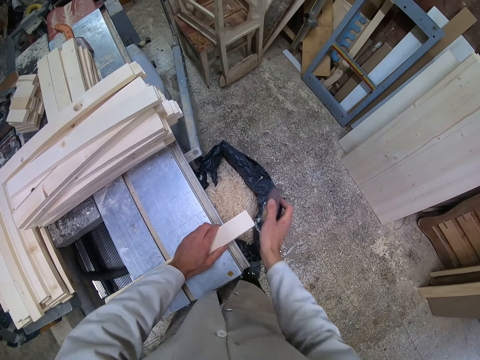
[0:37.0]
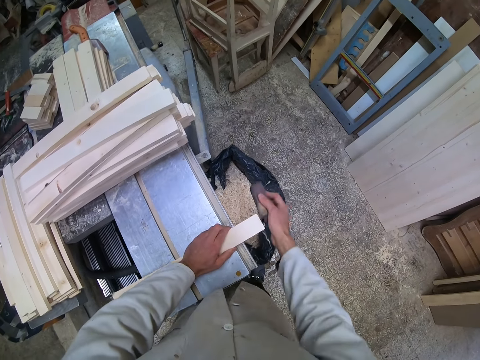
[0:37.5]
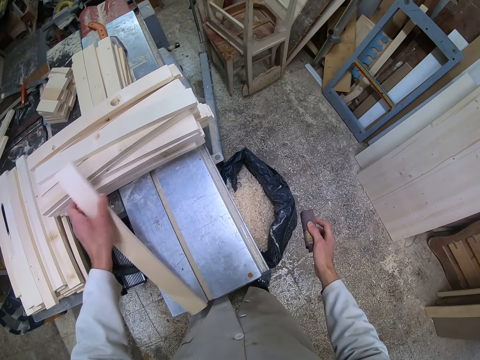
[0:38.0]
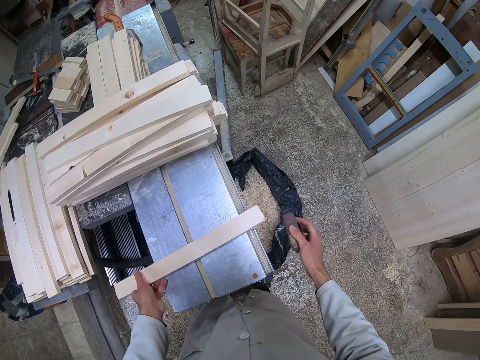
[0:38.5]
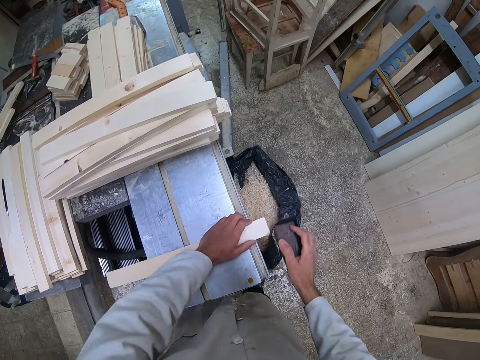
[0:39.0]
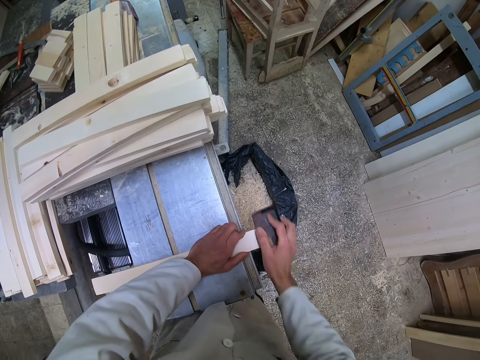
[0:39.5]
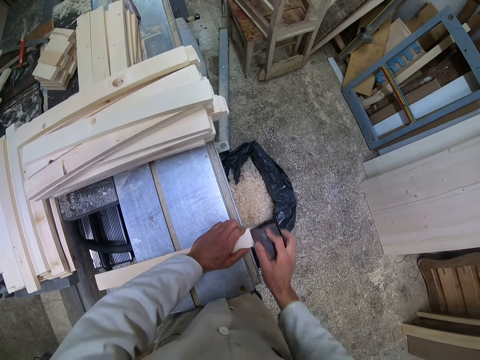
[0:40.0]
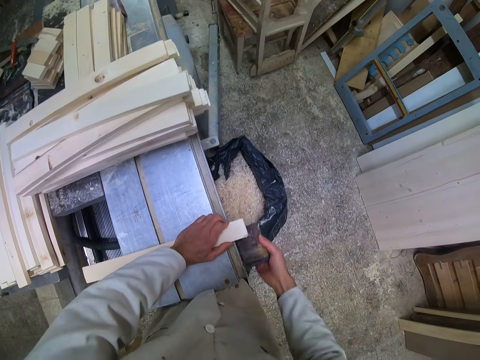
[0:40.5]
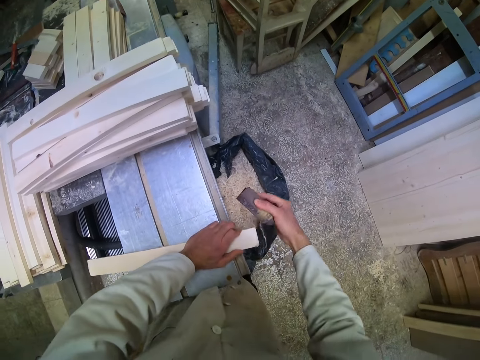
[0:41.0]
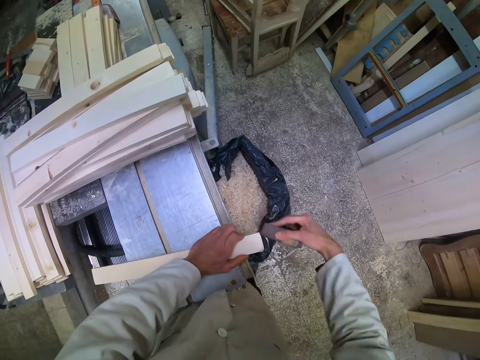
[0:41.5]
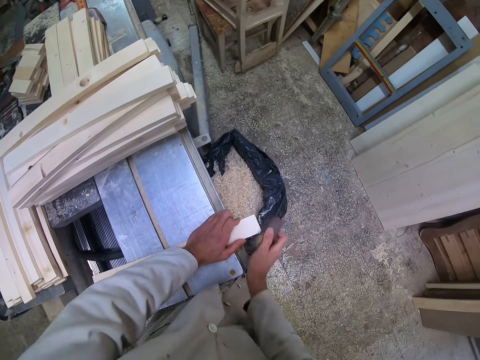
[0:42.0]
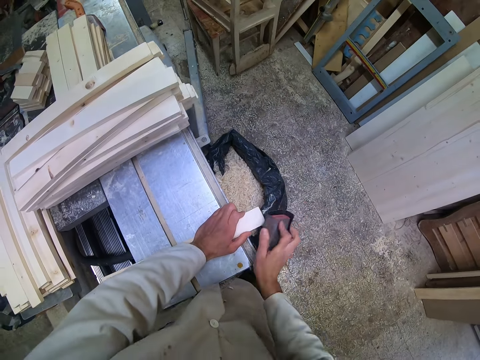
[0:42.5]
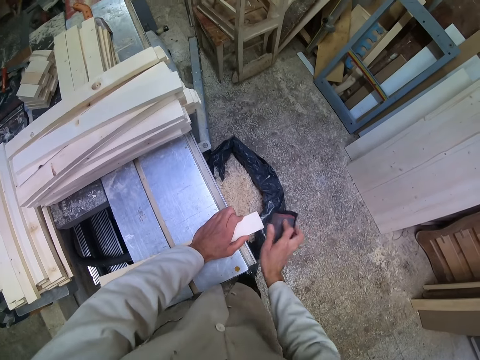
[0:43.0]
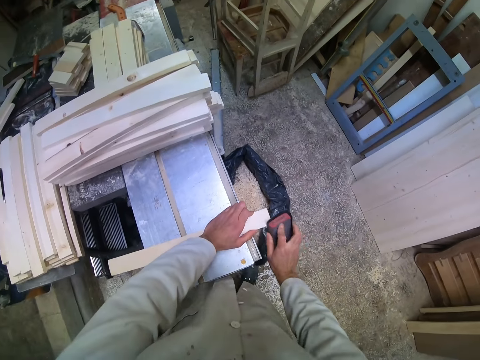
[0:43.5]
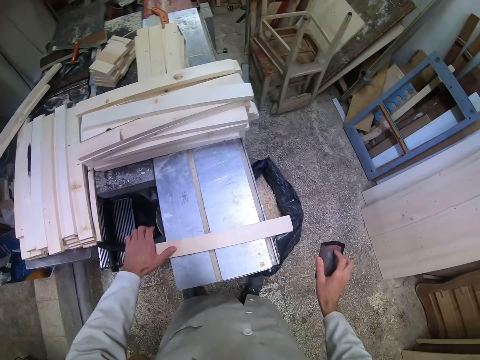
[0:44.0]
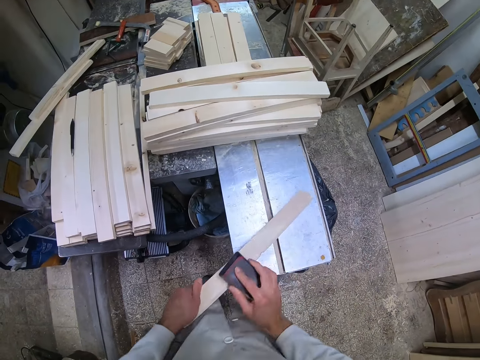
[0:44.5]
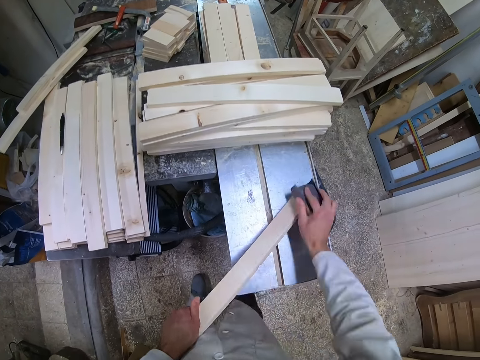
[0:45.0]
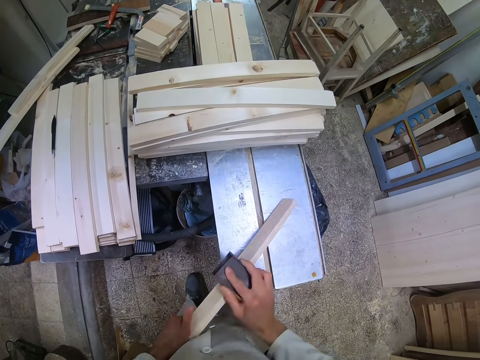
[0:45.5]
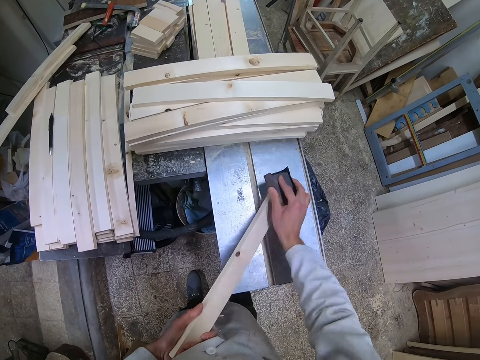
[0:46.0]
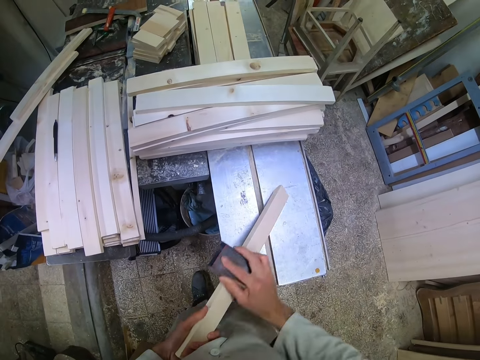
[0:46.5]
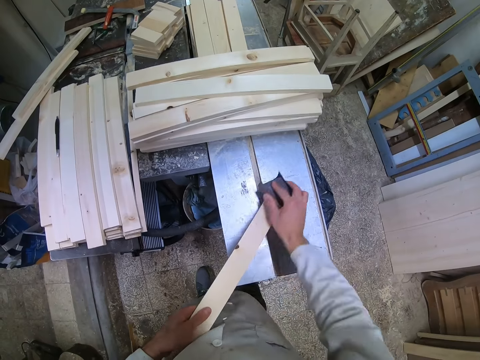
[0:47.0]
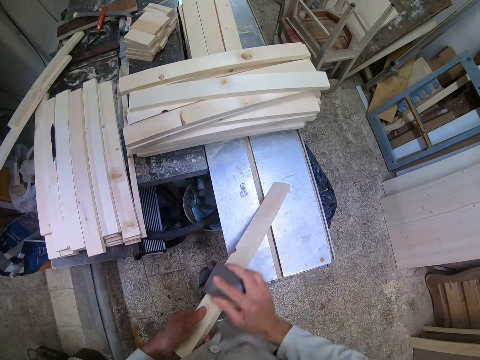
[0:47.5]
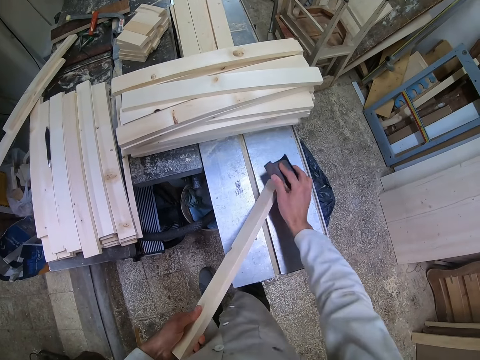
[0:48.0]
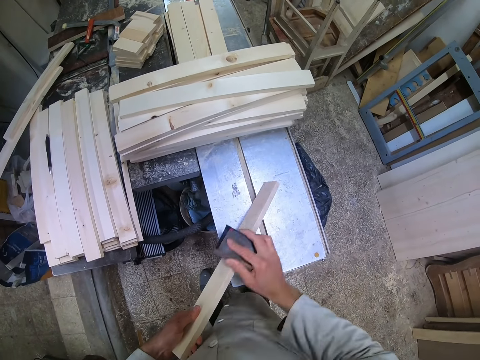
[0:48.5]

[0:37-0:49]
The camera wearer flips the piece of wood. They smoothen the piece of wood with the sandpaper.

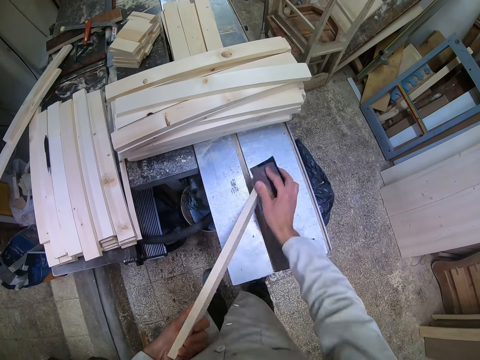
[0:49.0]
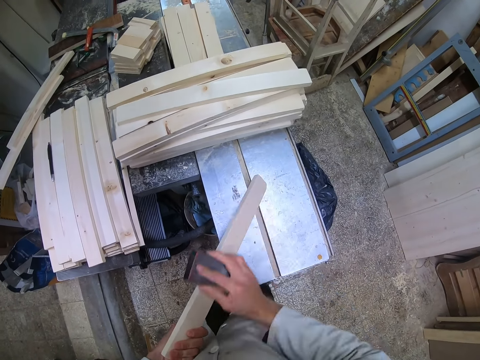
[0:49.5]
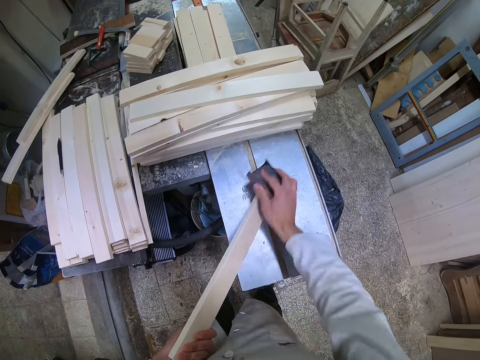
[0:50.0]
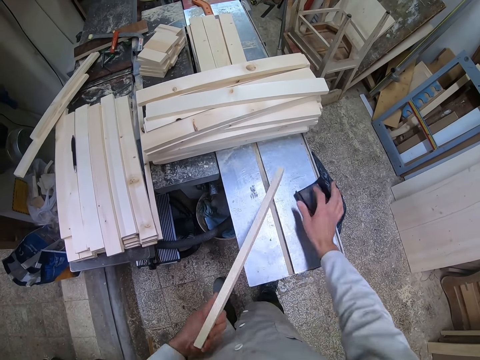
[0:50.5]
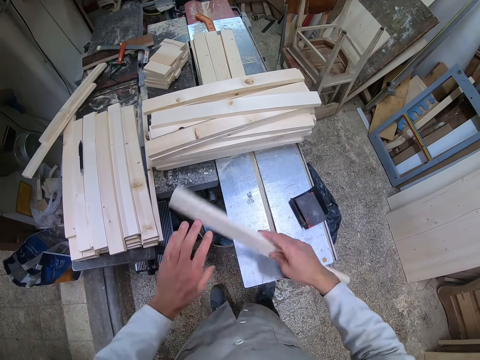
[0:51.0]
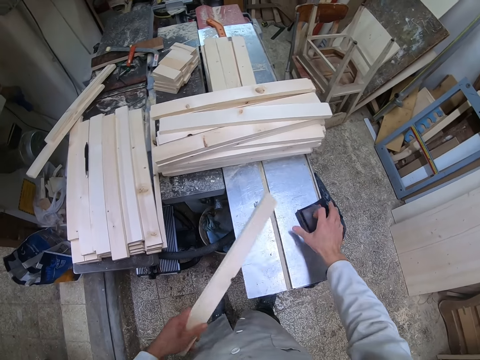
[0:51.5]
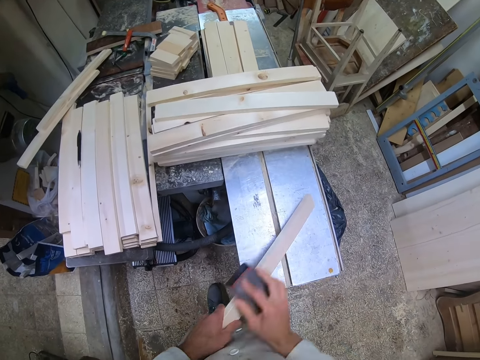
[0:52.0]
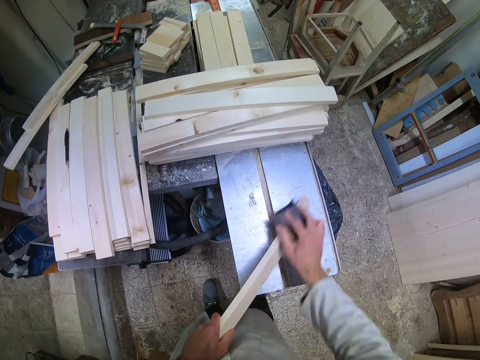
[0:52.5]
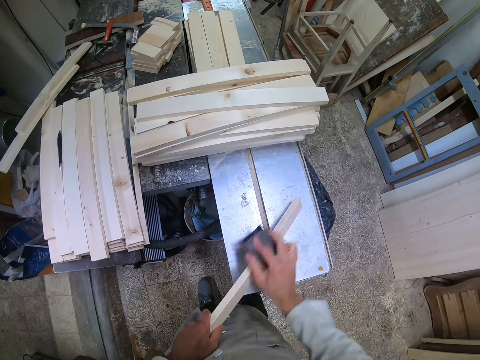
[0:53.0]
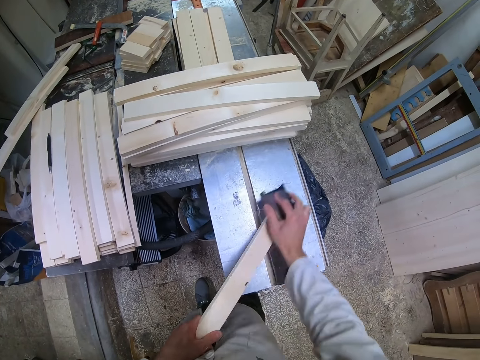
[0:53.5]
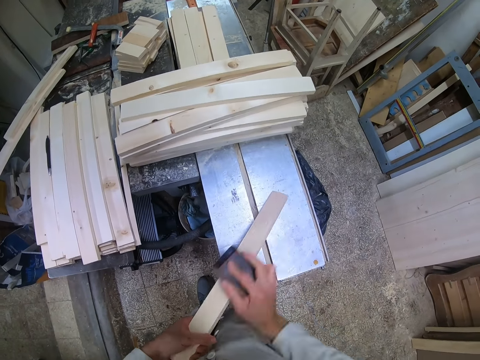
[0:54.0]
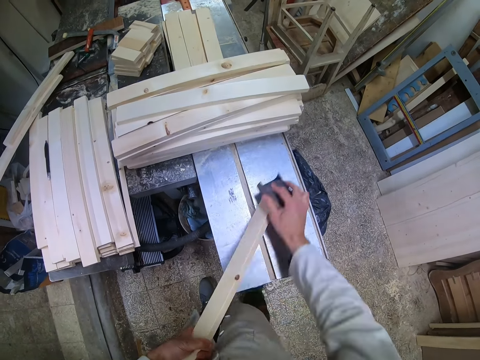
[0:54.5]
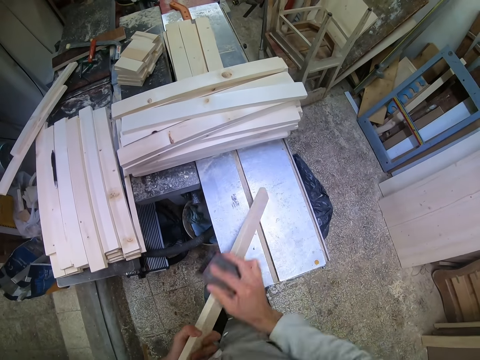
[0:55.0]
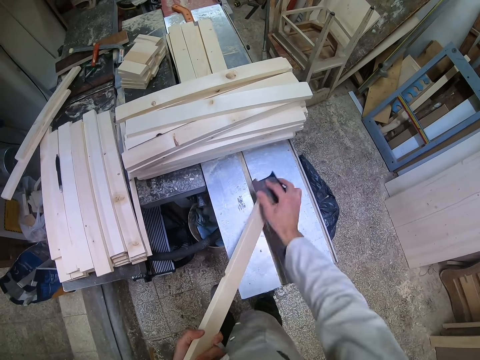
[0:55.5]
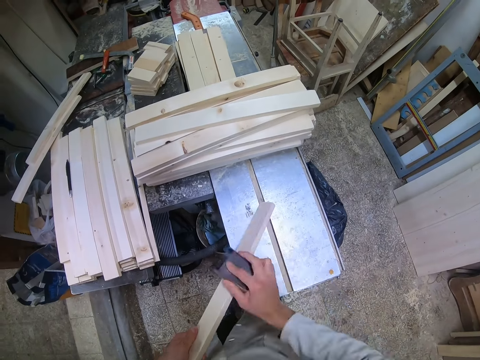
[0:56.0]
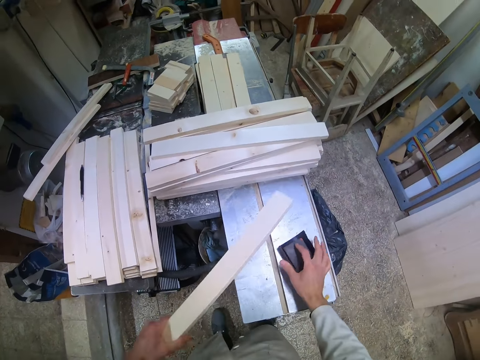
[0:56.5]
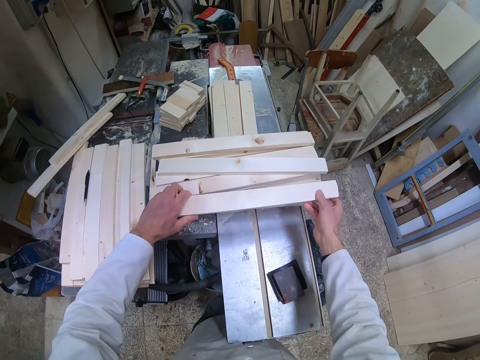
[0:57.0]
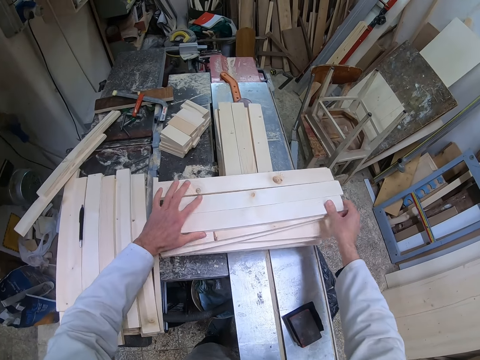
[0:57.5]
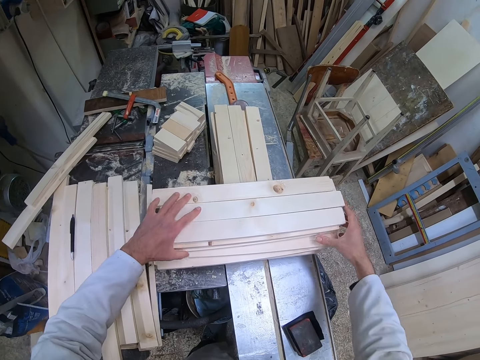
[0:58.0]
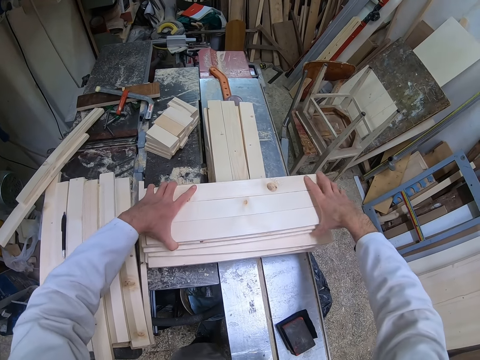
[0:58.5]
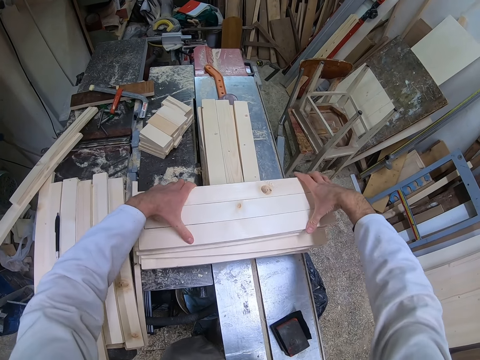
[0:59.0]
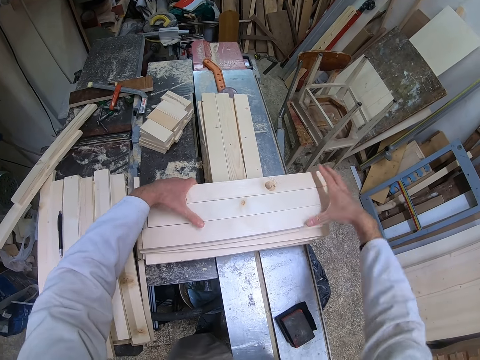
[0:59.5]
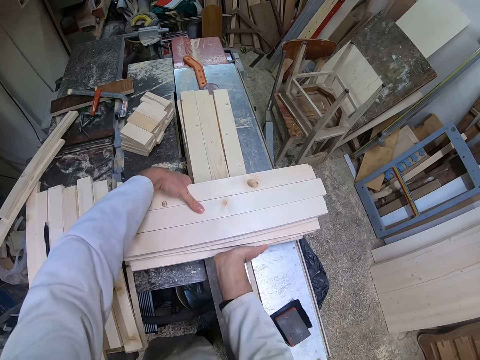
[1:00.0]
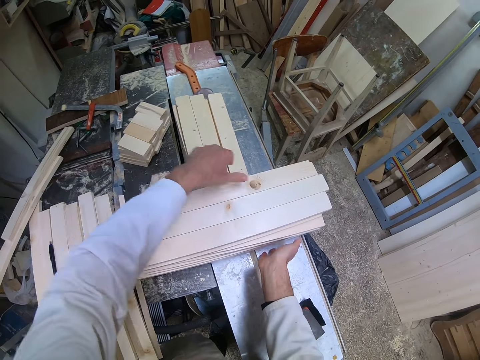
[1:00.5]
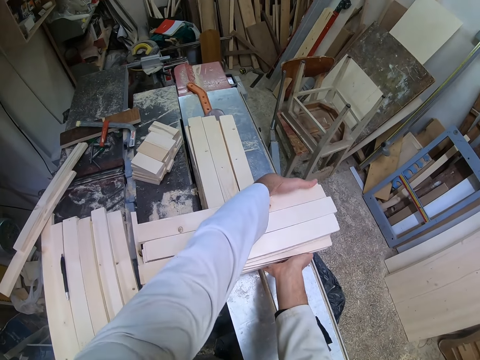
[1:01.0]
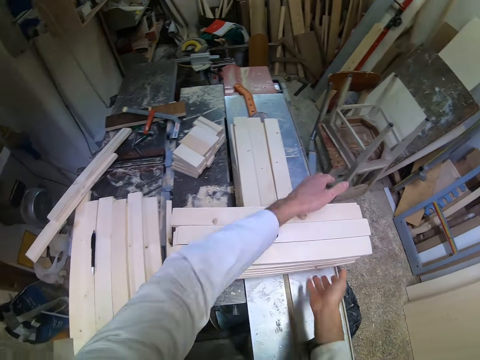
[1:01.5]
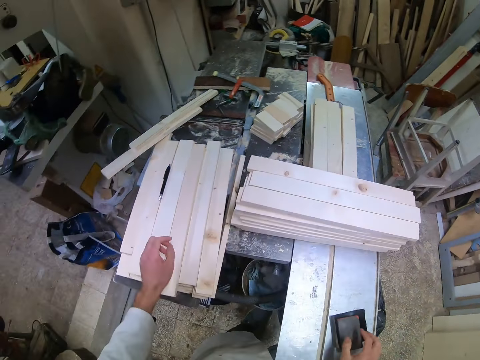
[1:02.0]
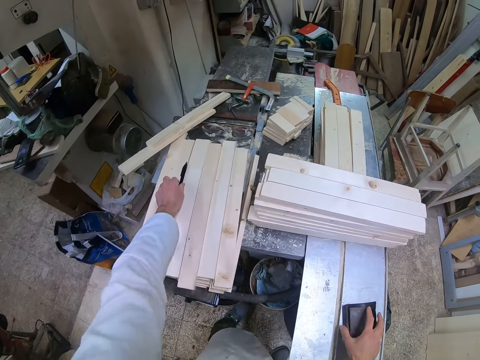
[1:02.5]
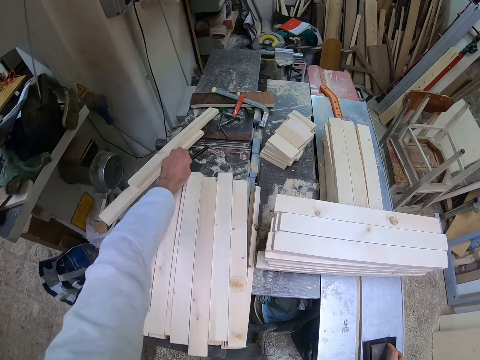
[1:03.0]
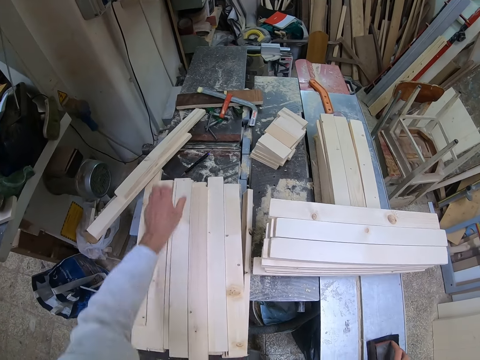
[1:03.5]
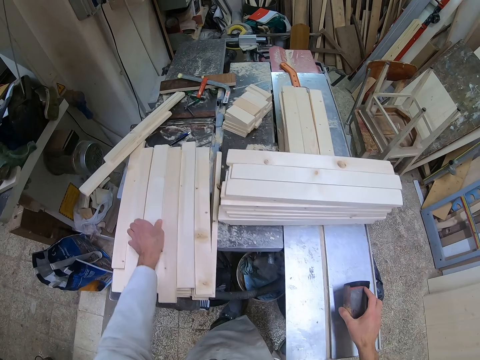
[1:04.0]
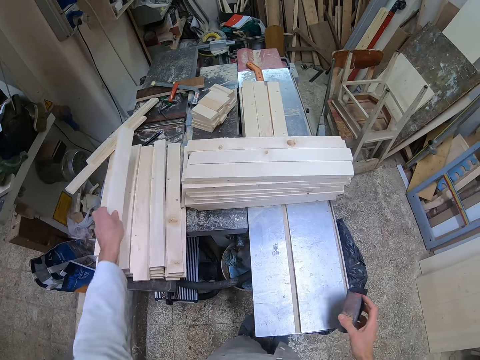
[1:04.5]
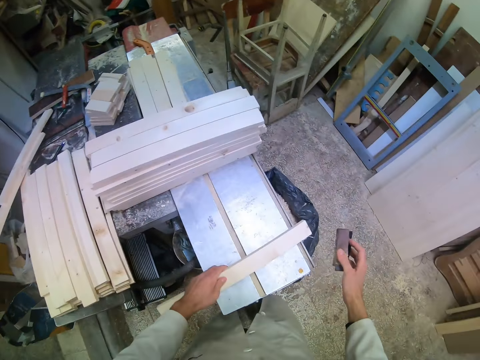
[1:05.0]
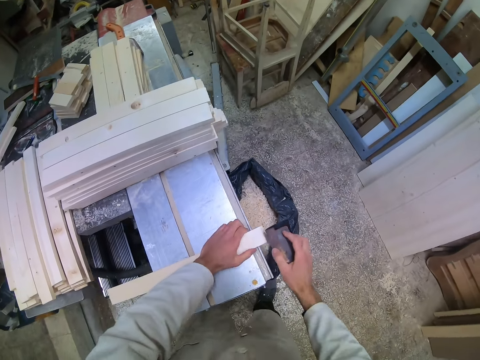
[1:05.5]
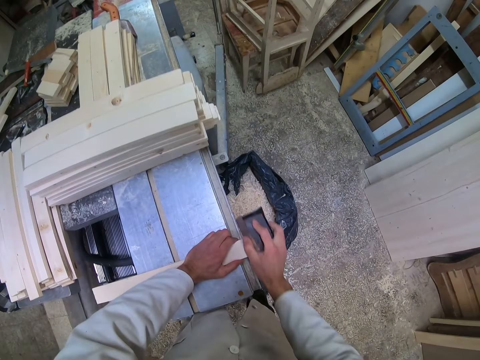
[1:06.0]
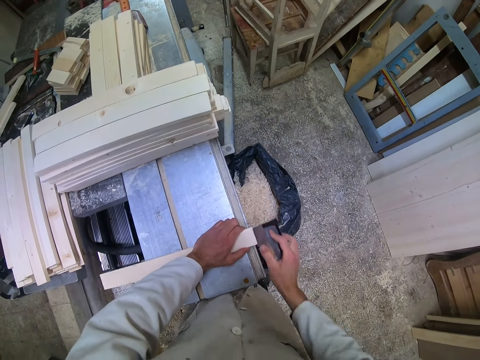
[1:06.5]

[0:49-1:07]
The camera wearer drops the sandpaper on the cutting machine. He flips the piece of wood or timber and picks up the sandpaper from the cutting machine with his right hand. He smoothens the piece of wood with the sandpaper. He drops the sandpaper on the cutting machine, drops the piece of wood on the other pieces of wood on the cutting machine, and adjusts the stacked pieces of wood on the cutting machine. He picks up the pen on the piece of timber and puts the pen on the table. He picks up another piece of wood on the cutting machine, places the piece of wood on the cutting machine, and smoothens the piece of wood with the sandpaper.
